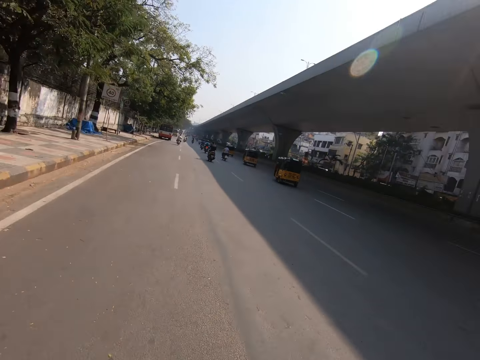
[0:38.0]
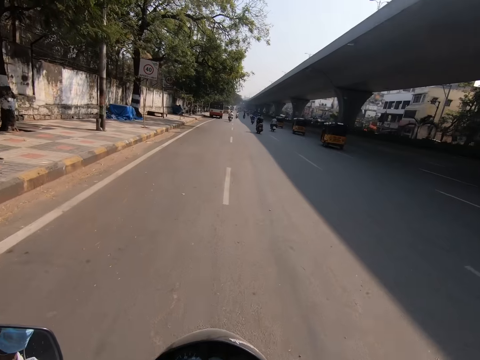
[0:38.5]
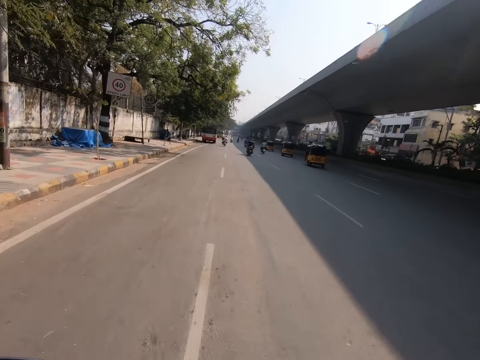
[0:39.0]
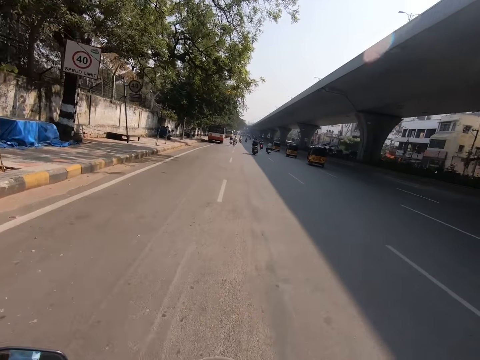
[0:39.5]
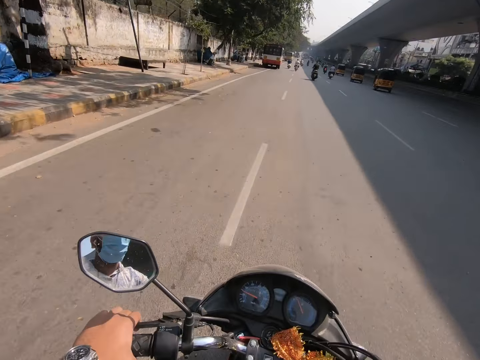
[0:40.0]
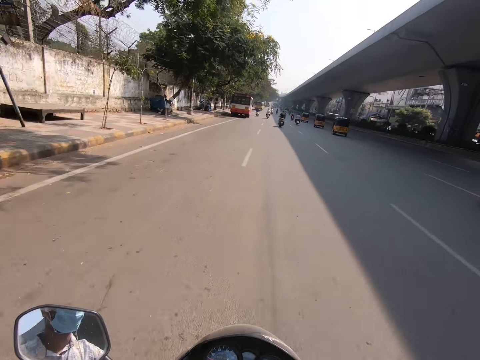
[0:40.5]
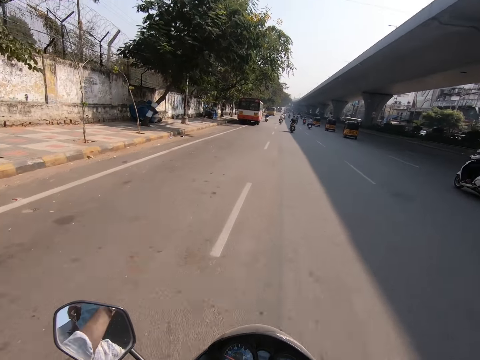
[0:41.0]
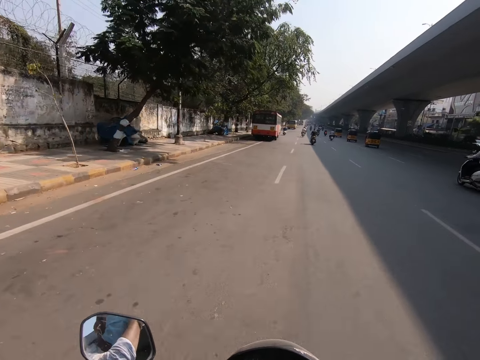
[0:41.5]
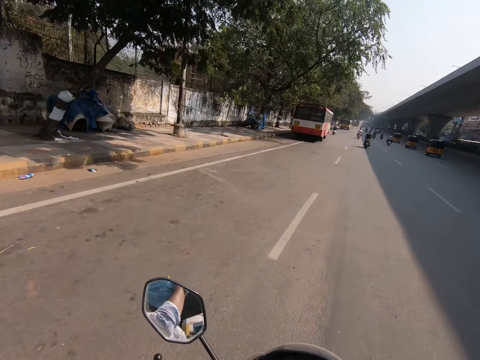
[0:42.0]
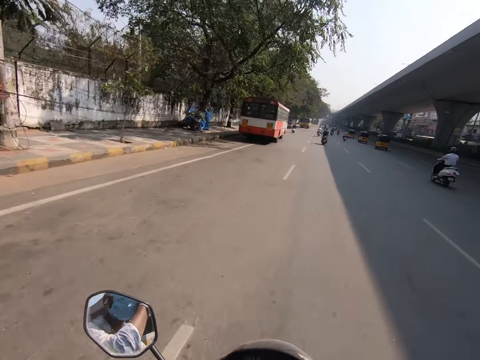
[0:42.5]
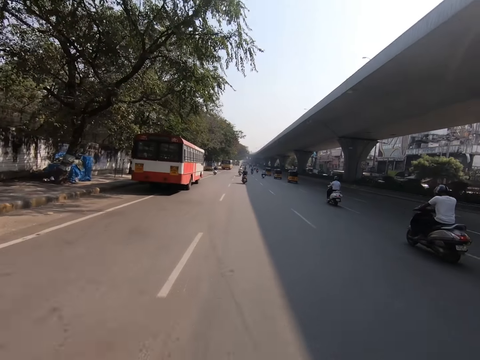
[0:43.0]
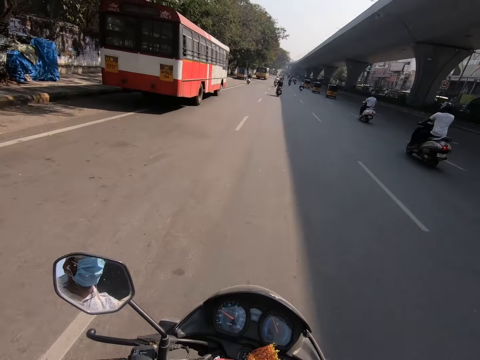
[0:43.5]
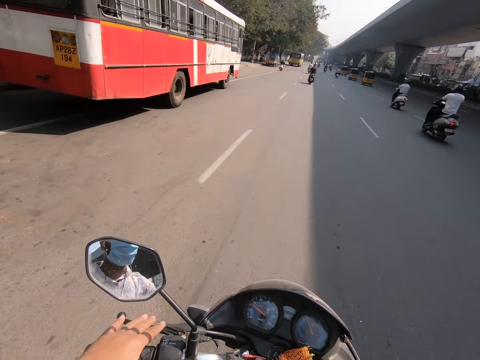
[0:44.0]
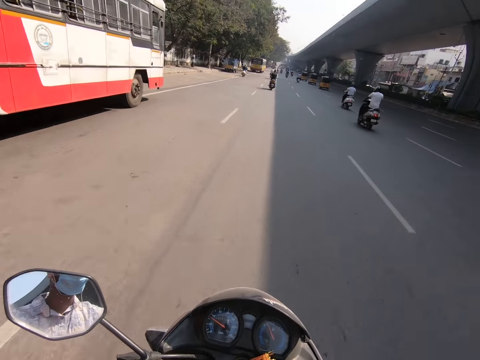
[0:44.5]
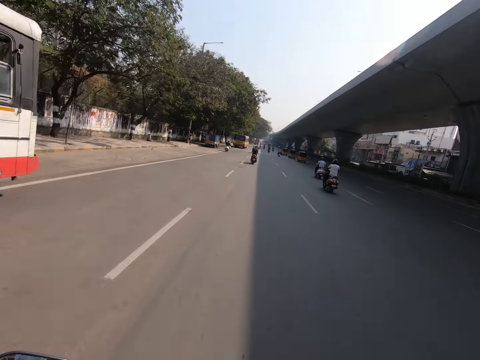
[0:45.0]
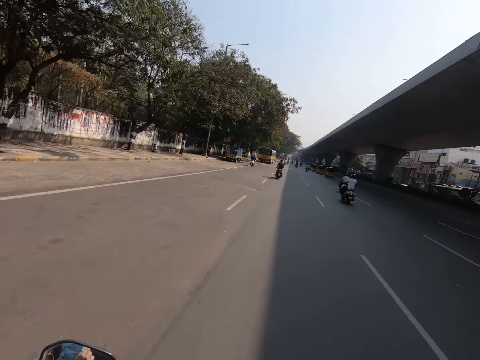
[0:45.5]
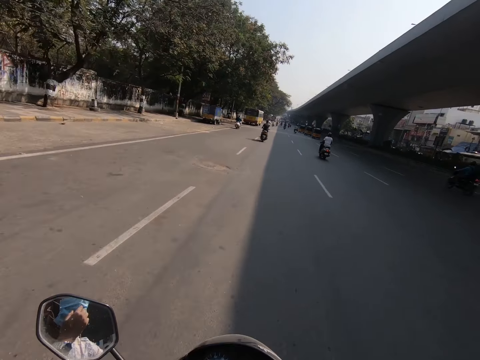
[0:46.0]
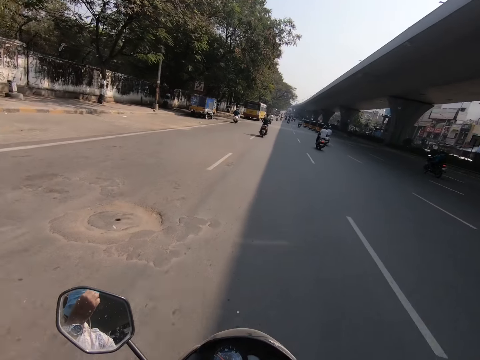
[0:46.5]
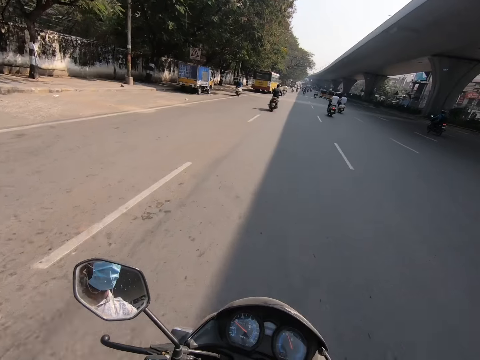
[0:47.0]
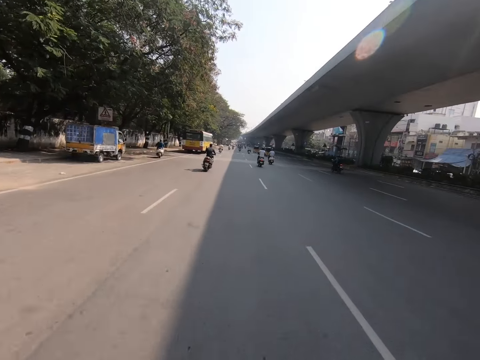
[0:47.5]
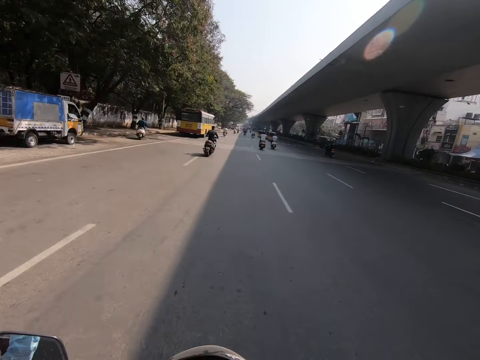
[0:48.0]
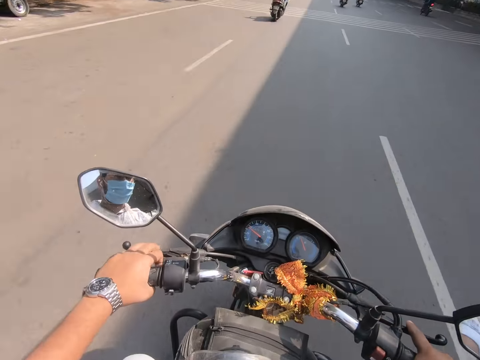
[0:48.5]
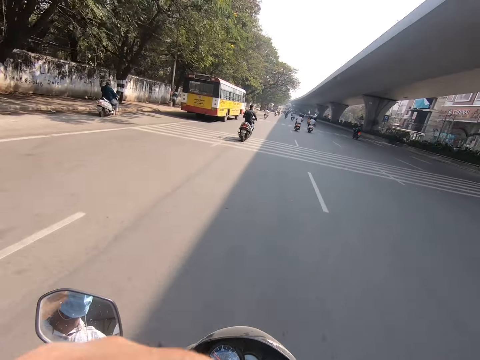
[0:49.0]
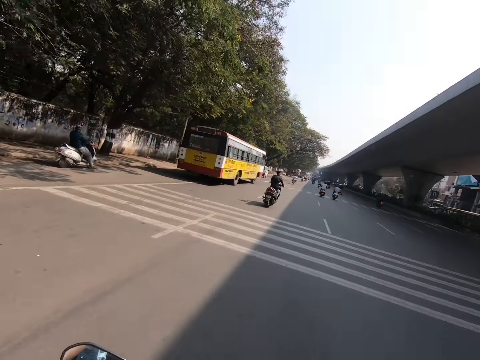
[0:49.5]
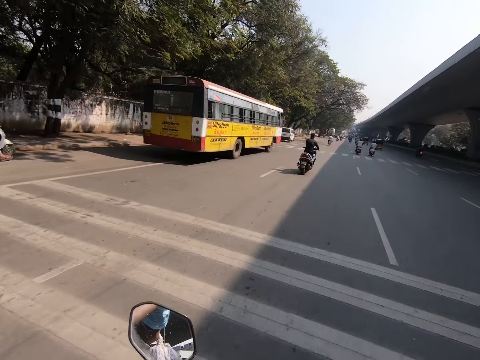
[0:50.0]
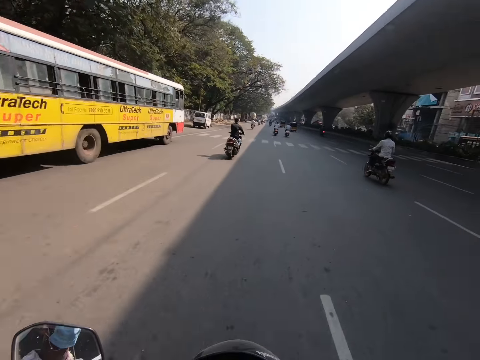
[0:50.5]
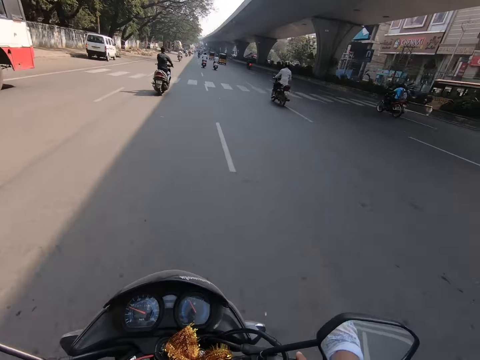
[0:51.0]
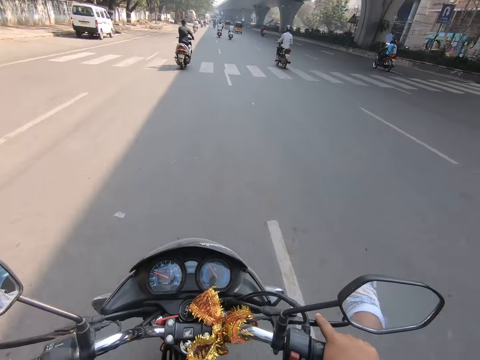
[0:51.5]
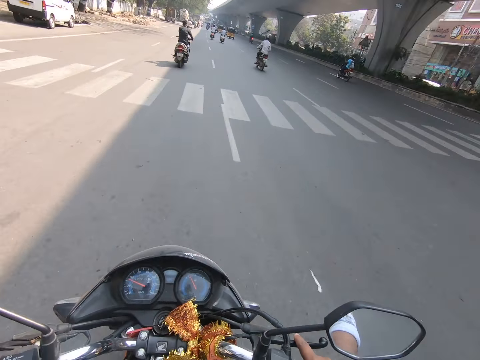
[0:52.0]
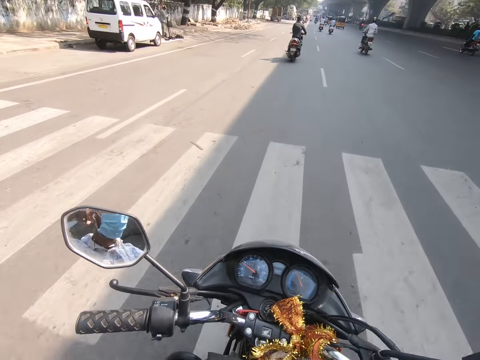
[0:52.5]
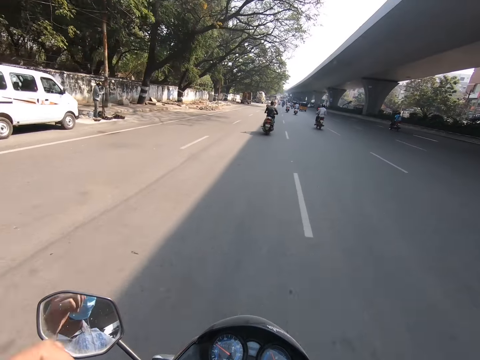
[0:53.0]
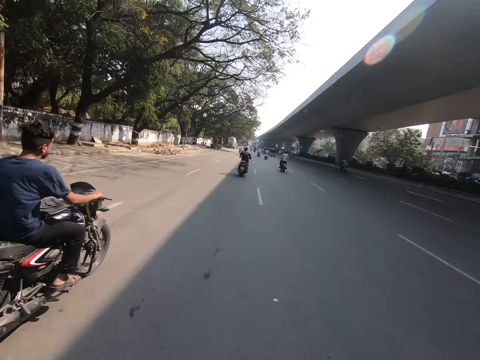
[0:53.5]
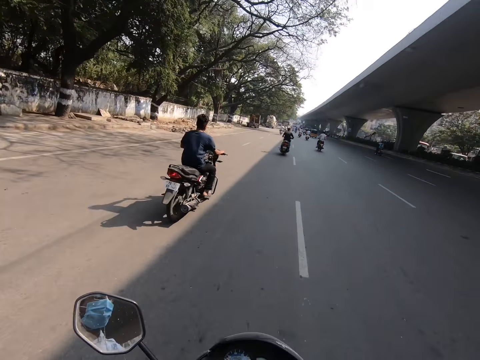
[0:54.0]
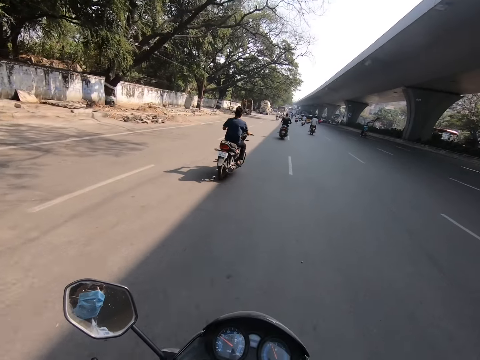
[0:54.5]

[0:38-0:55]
The camera wearer speaks with something. He touches his mask with the left hand. He holds the steering wheel with both hands. He raises his hand to something.

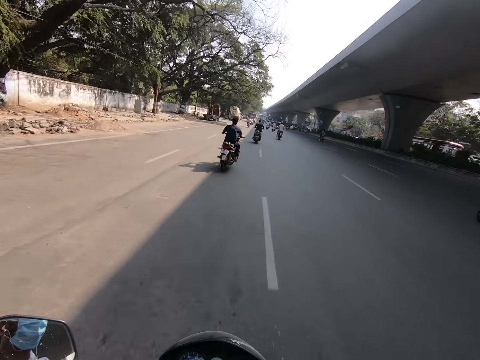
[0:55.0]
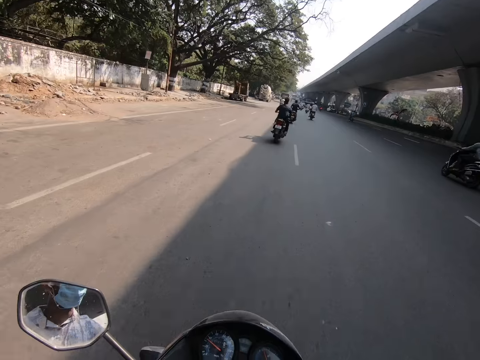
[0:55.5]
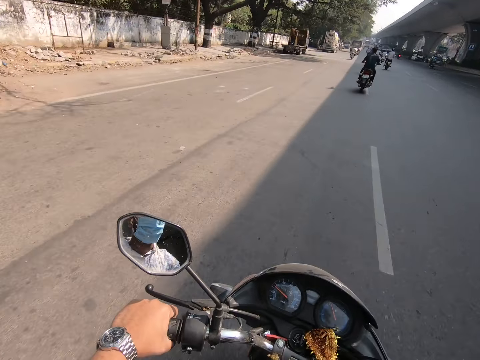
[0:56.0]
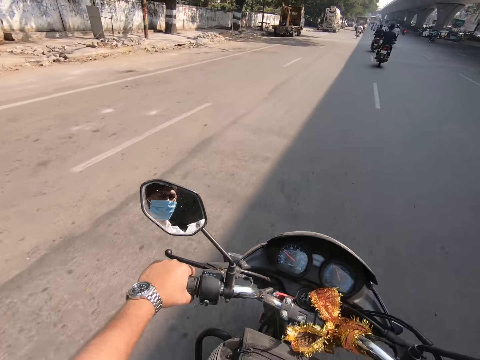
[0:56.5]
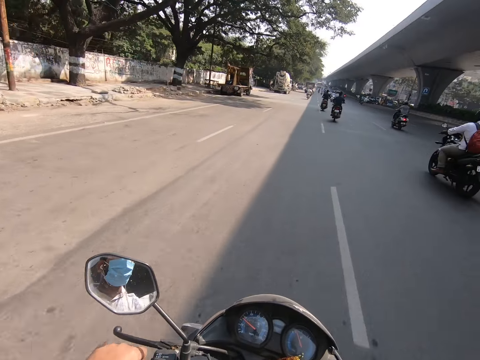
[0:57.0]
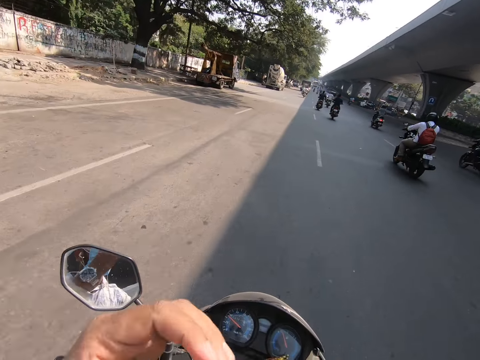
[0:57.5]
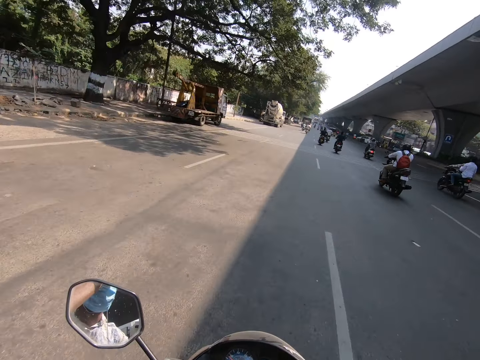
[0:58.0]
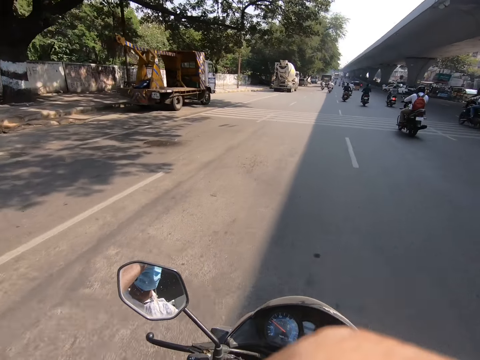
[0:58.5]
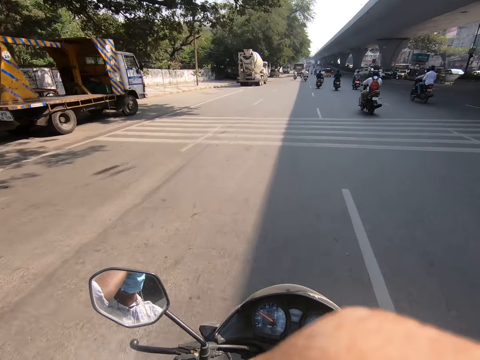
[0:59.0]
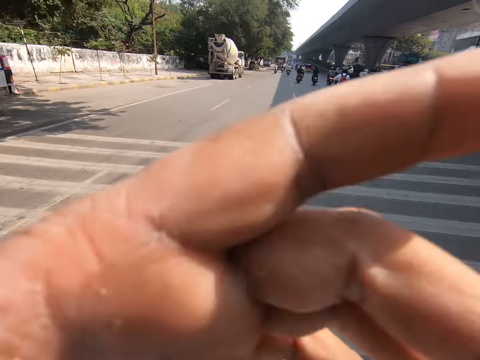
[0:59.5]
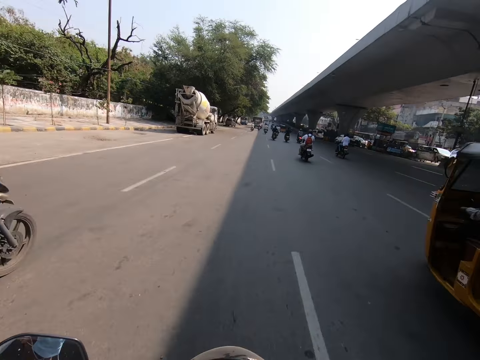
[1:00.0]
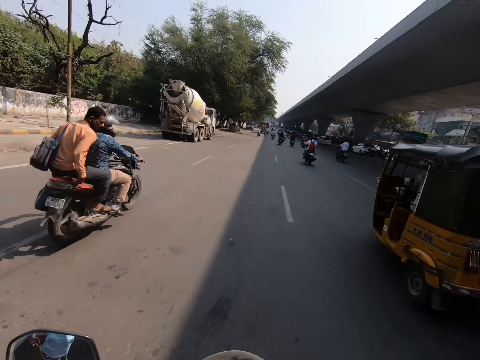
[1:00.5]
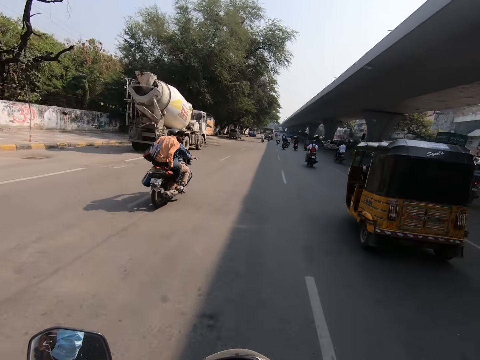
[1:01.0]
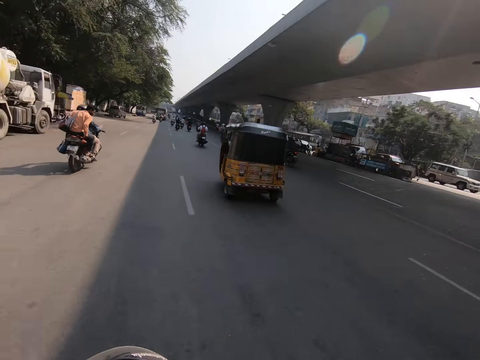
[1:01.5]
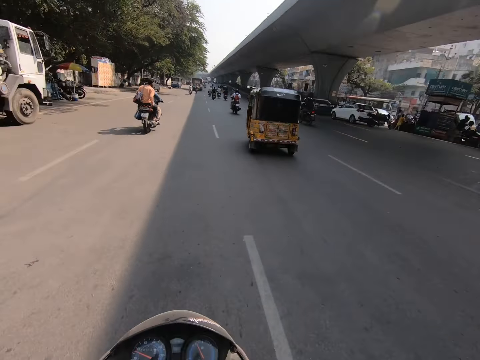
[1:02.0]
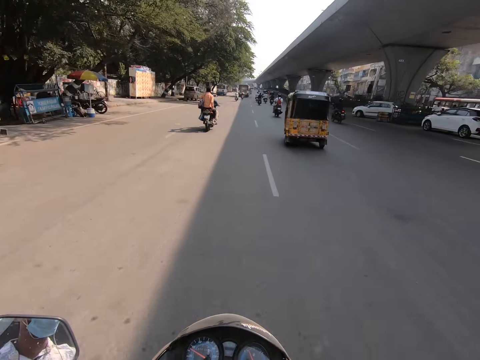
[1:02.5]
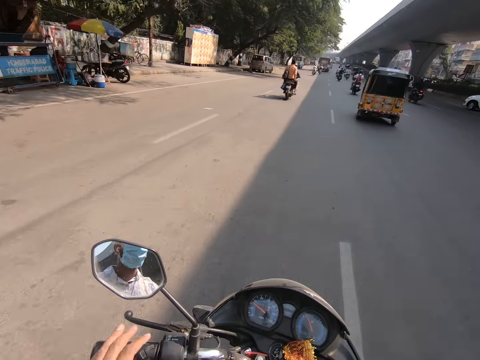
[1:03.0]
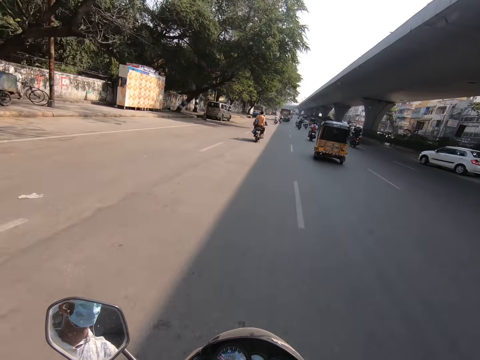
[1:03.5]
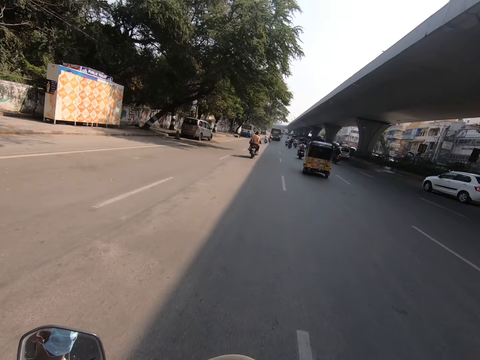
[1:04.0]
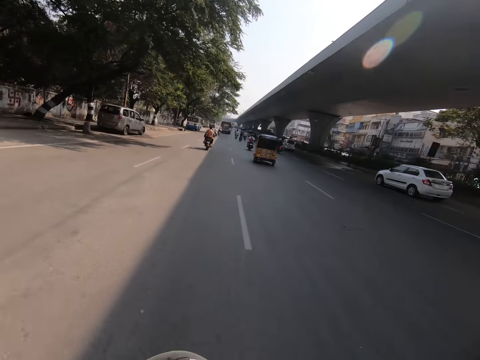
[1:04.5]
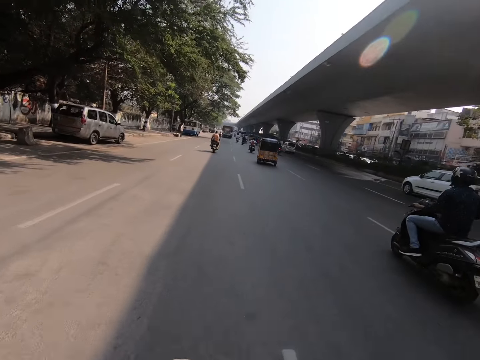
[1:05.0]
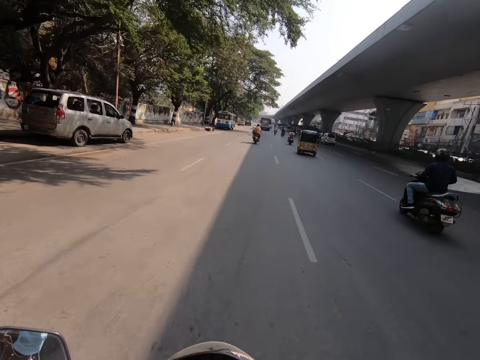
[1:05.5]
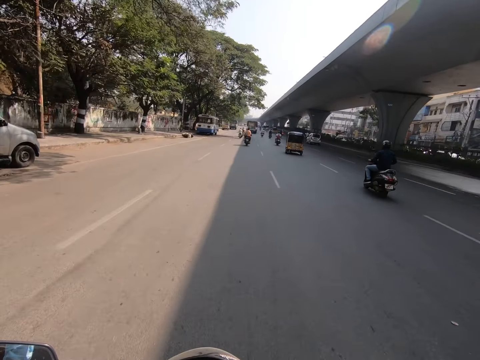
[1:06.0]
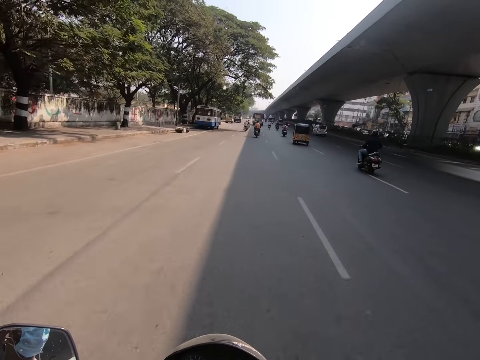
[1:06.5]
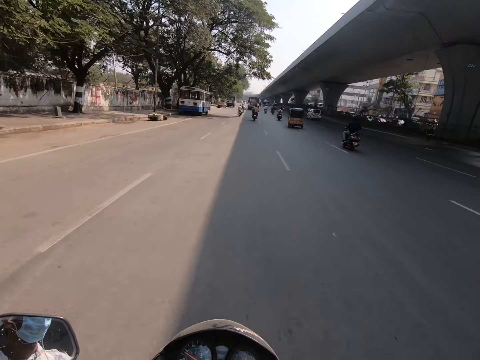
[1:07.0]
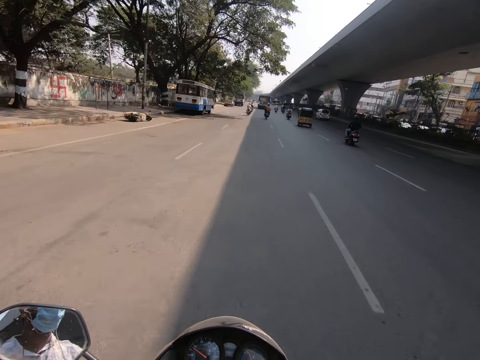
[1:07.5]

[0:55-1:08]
The camera wearer holds the motorbike steering with both hands. He moves his hands over the steering. He holds the steering with both hands.
